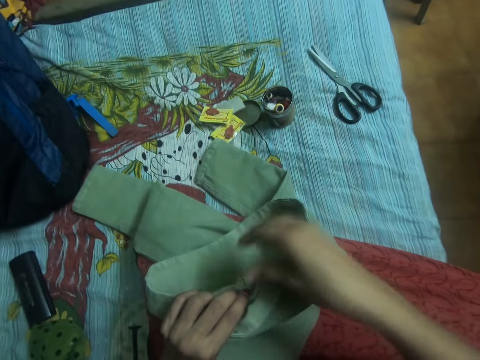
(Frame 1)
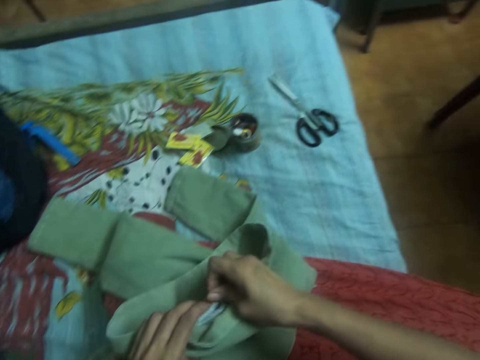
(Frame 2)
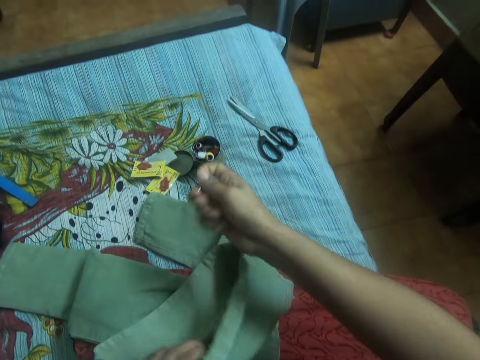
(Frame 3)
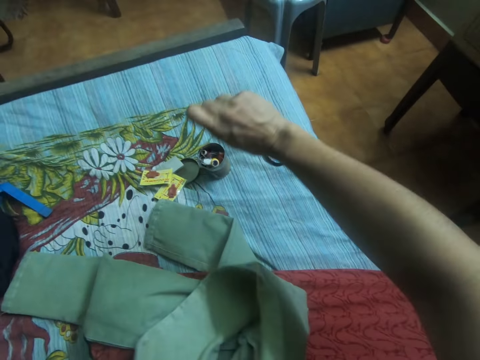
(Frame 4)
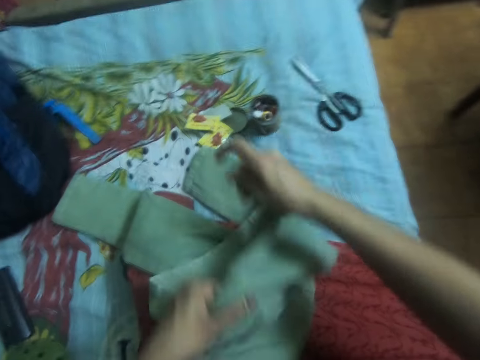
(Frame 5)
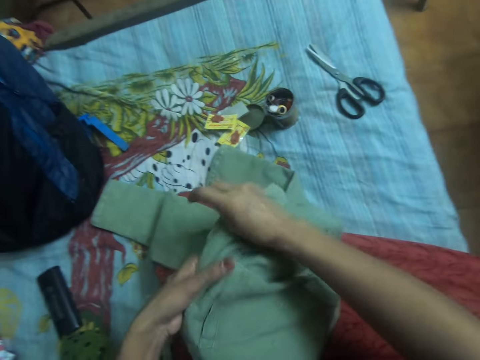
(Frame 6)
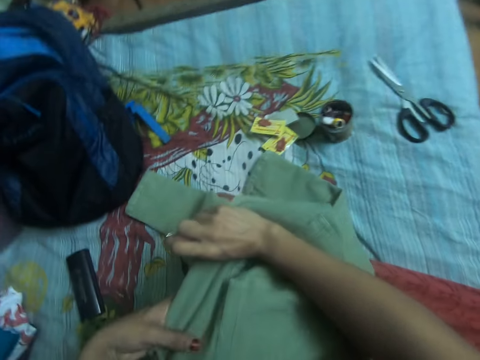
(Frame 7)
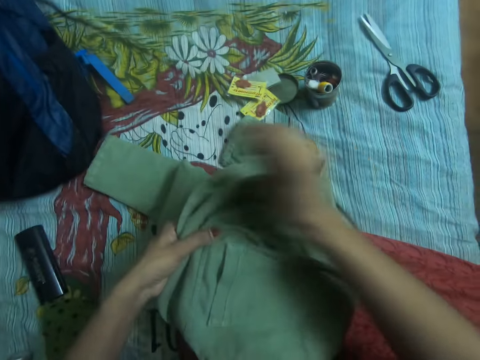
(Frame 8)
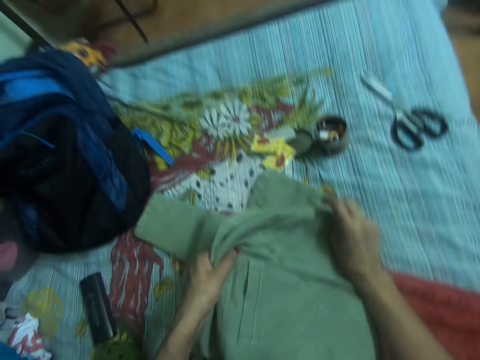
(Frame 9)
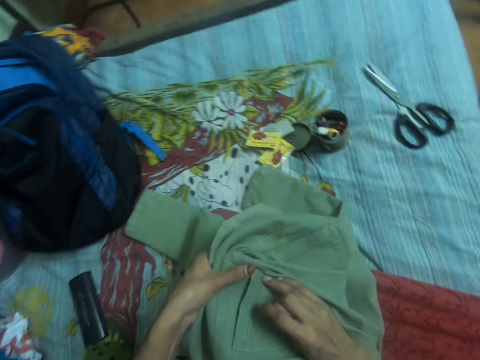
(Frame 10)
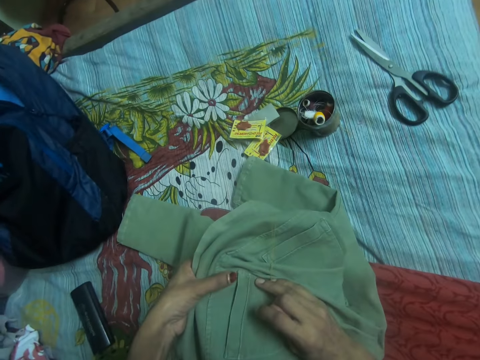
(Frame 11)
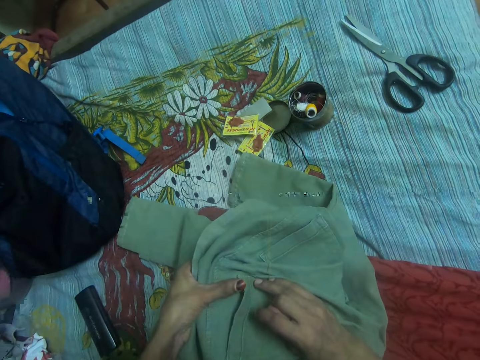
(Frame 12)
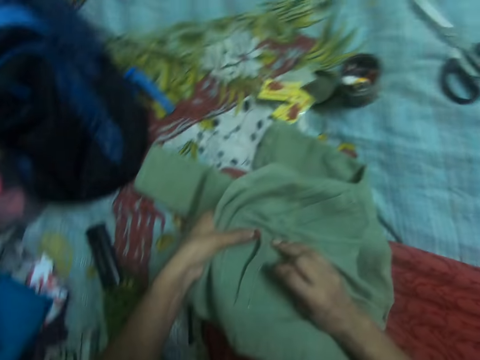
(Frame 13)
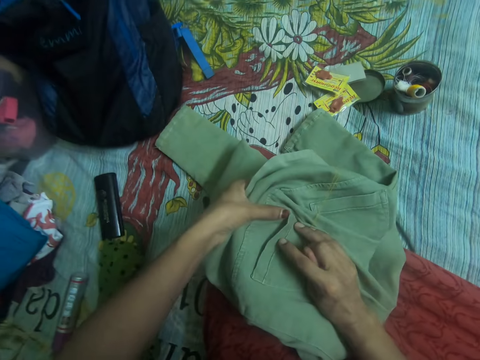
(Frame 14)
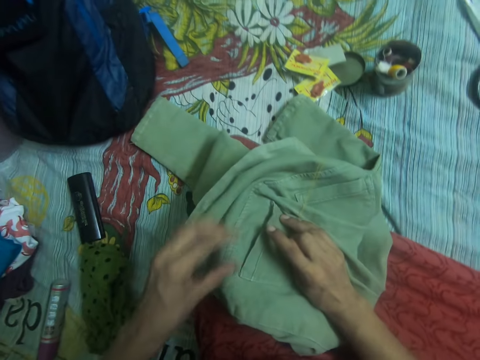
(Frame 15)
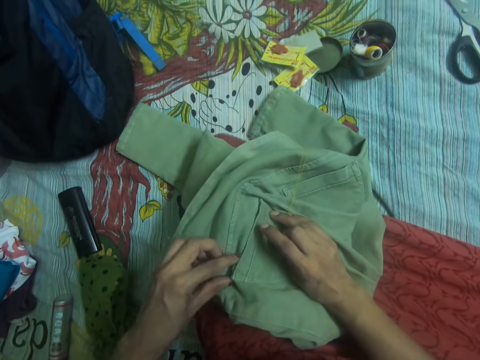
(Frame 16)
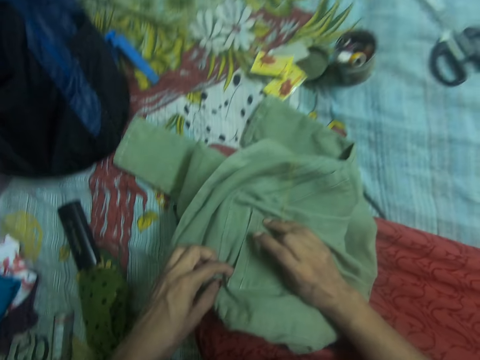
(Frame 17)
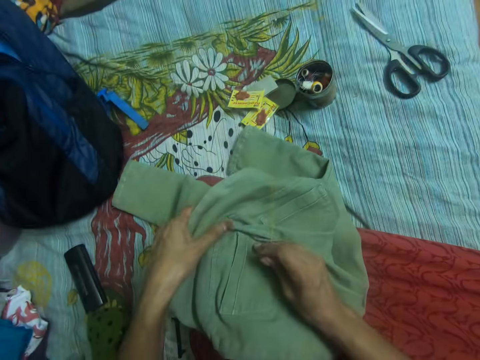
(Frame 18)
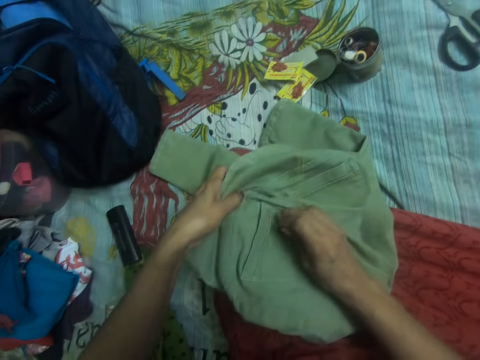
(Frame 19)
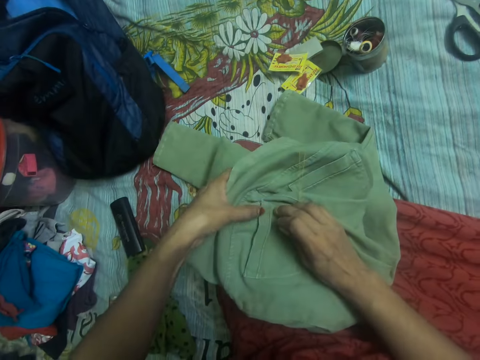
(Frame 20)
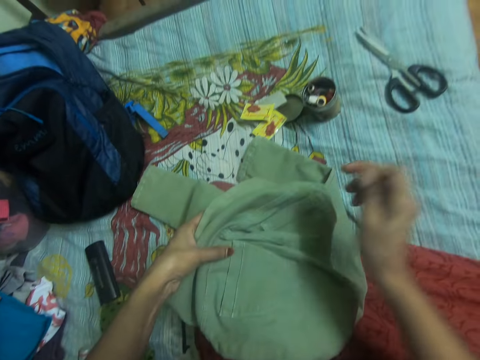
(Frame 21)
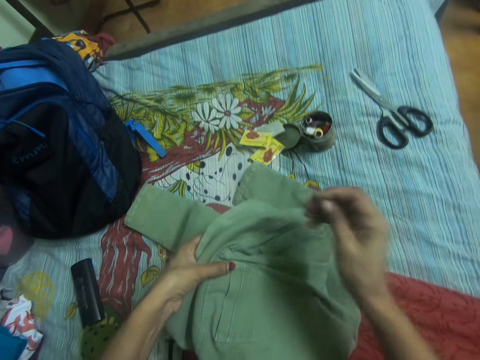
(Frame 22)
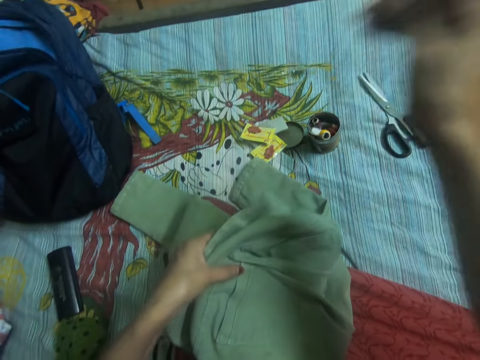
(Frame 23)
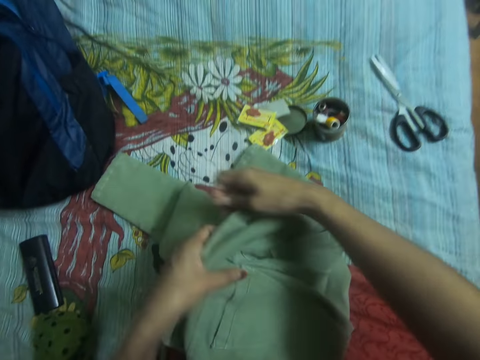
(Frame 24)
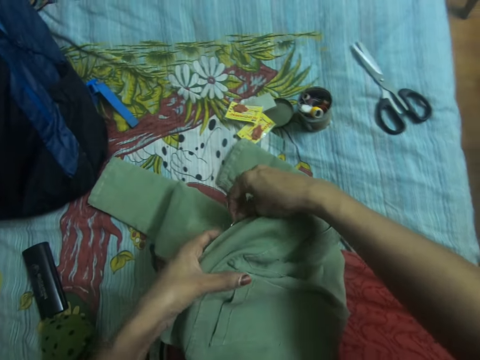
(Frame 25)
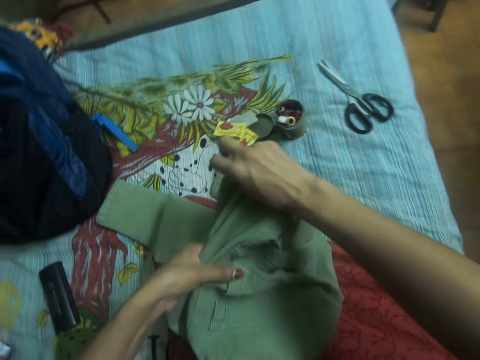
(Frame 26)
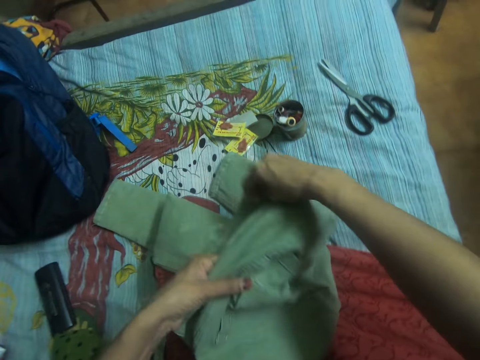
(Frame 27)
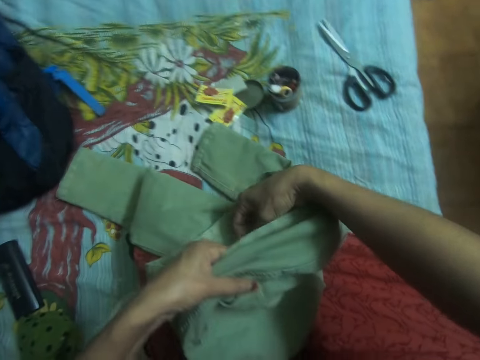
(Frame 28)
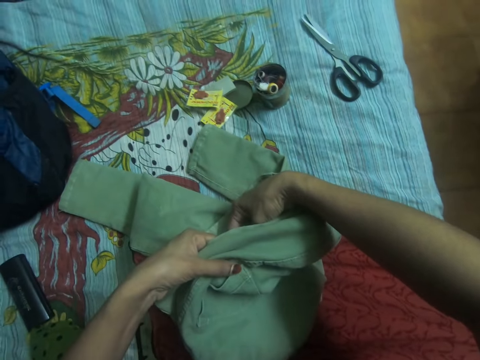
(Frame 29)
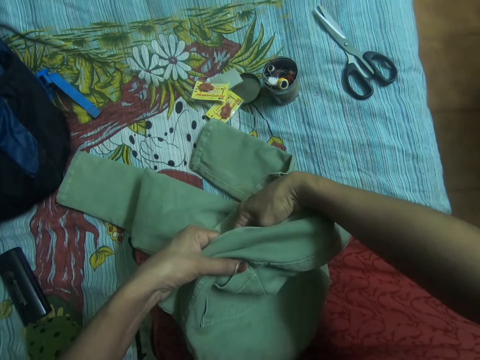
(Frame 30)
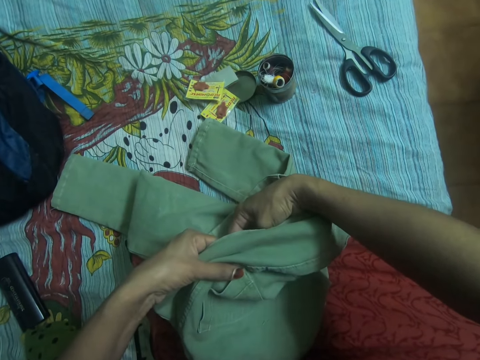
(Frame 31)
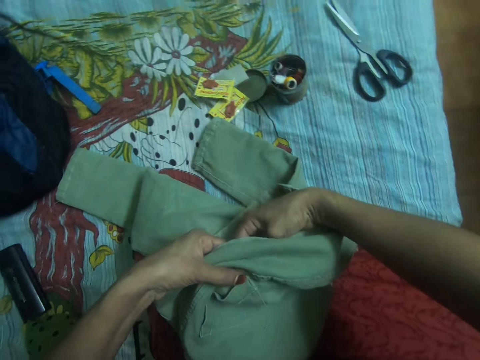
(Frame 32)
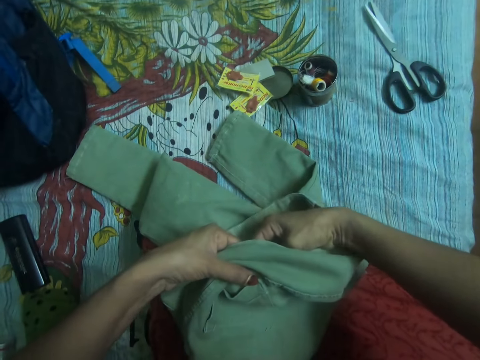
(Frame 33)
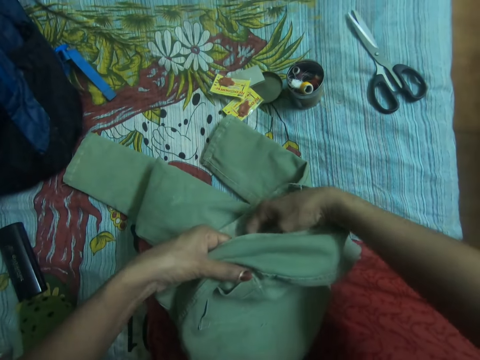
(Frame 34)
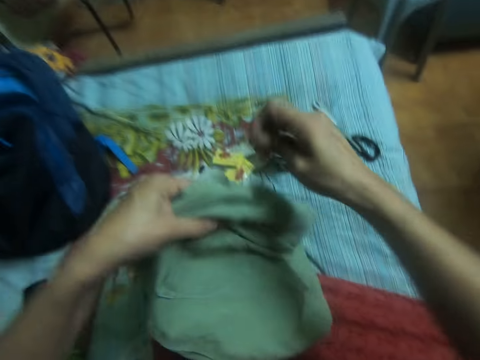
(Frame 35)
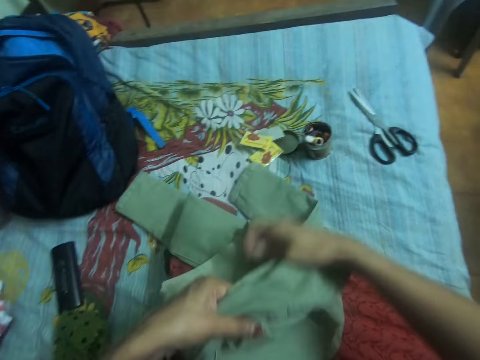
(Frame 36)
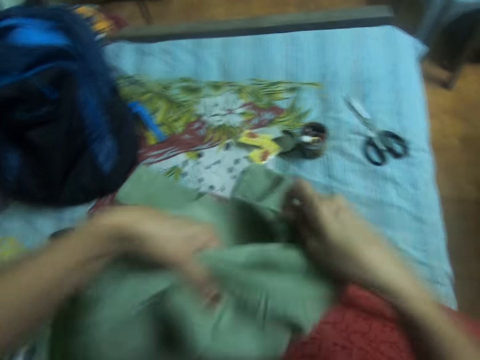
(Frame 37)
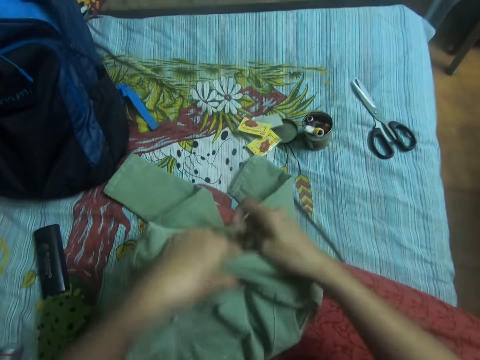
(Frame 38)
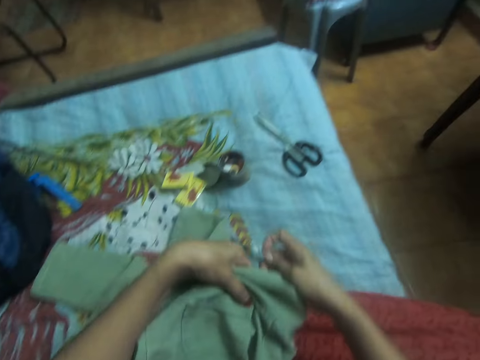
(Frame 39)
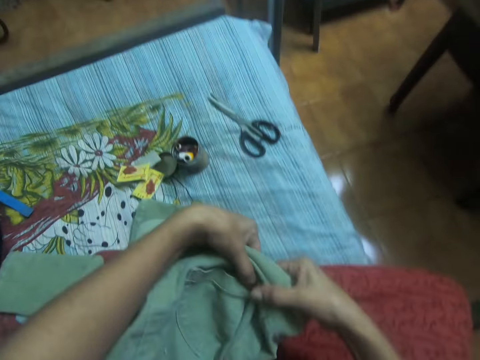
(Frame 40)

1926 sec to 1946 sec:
The camera wearer pulls out the needle with her right hand from the other side of the jeans trouser. She pulls a thread from the trouser. She adjusts the jeans trouser. She joggles her right hand over the jeans. She straightens a thread from the trouser. She aligns the trouser. She inserts the needle in the trouser. She adjusts the jeans trouser.

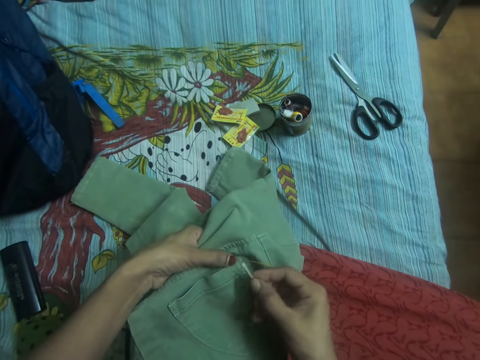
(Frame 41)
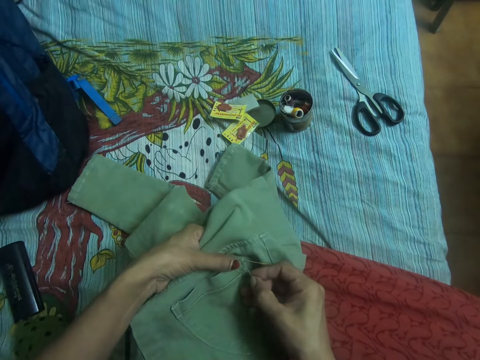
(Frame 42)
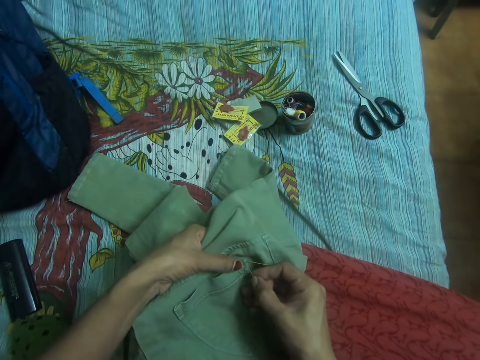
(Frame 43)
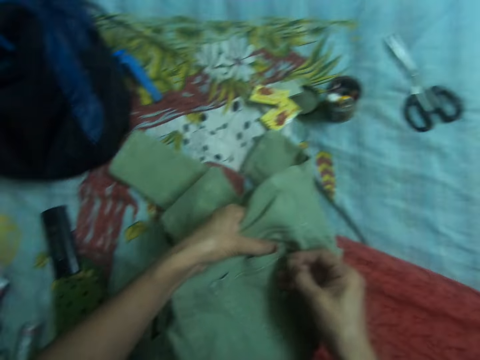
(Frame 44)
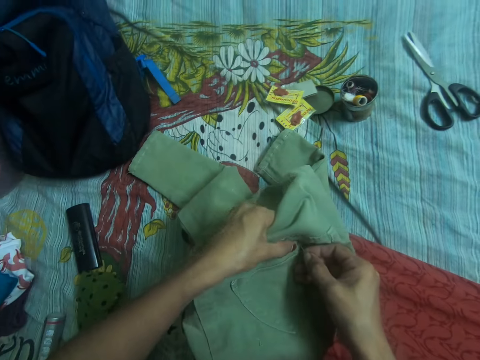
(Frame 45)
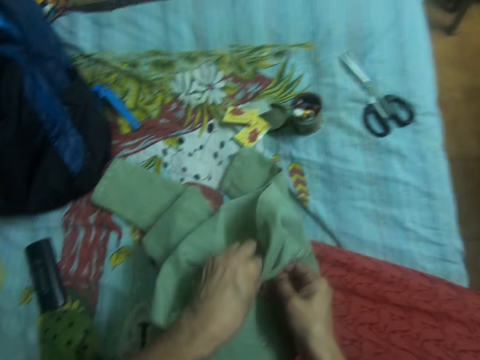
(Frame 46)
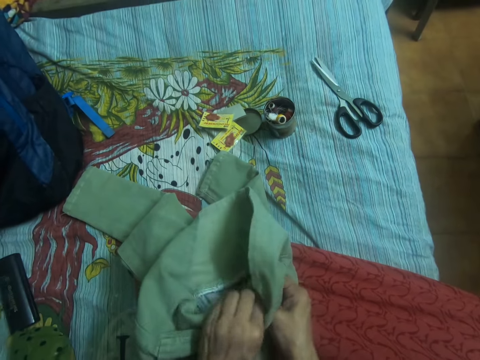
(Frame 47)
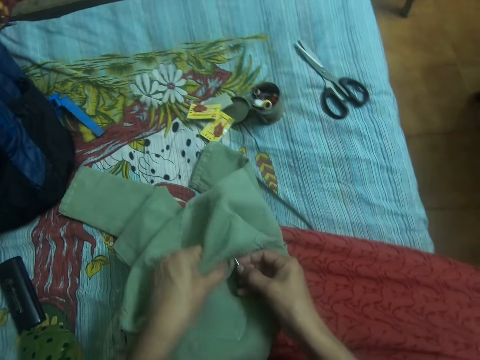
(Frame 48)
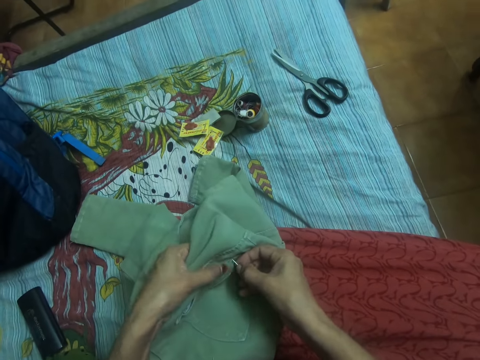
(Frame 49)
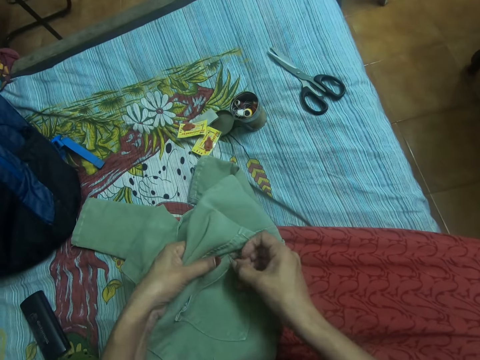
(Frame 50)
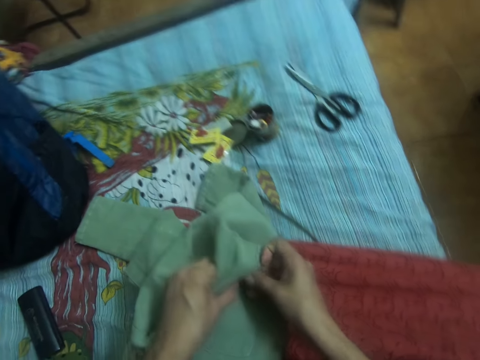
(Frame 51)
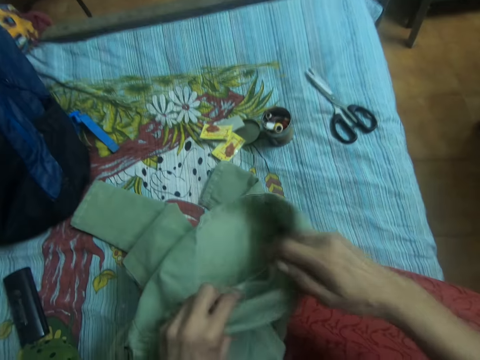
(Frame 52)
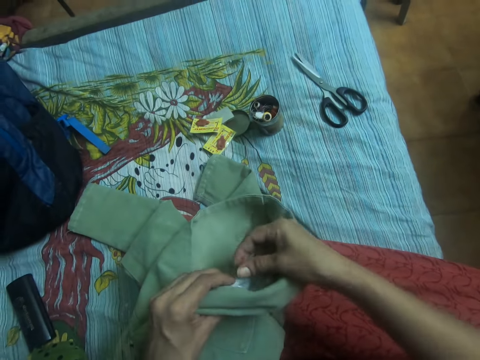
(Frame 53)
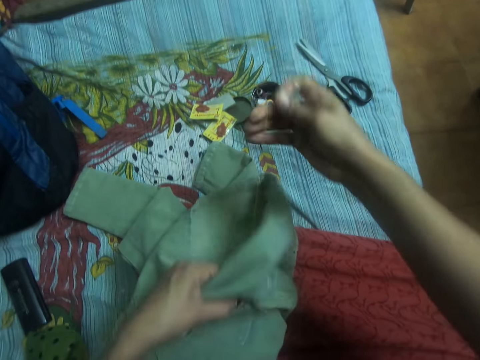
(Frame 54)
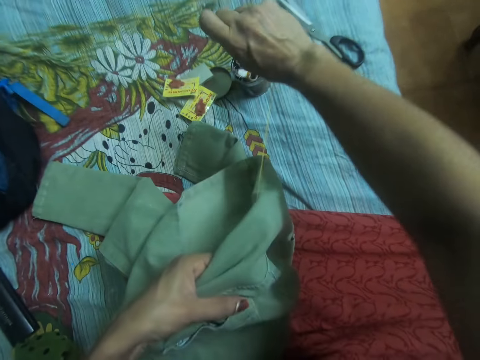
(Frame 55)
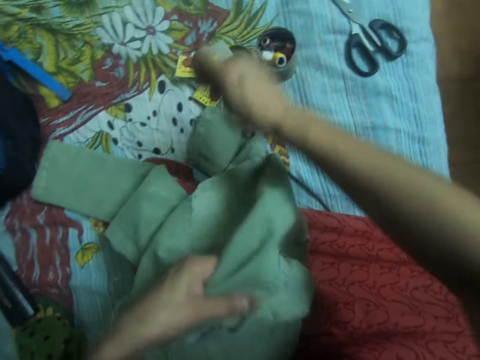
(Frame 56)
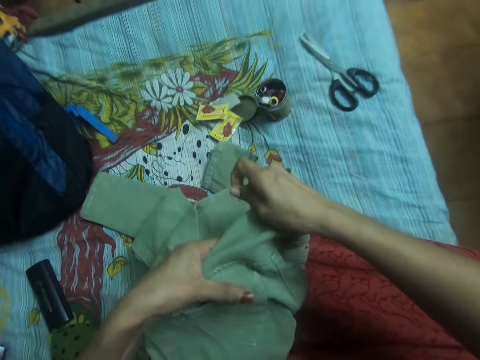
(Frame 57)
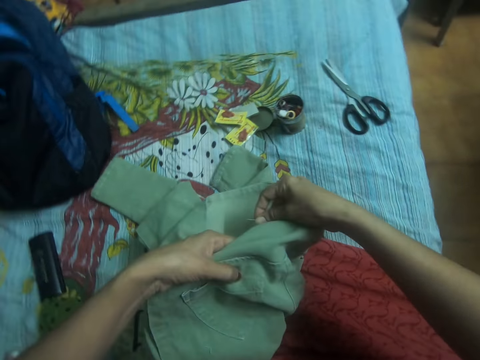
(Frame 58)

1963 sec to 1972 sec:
The camera wearer inserts the needle in her right hand into the jeans trouser. She pulls out the needle with her right hand from the other side of the jeans trouser. She straightens a thread from the trouser.
